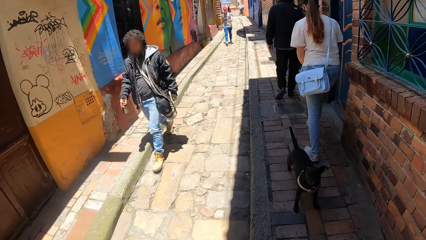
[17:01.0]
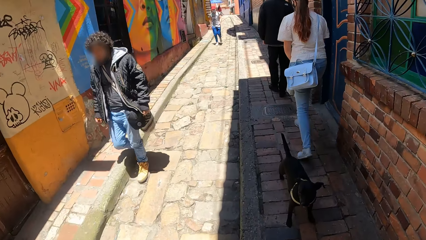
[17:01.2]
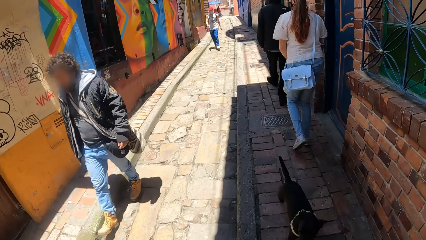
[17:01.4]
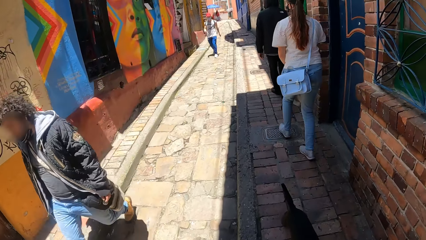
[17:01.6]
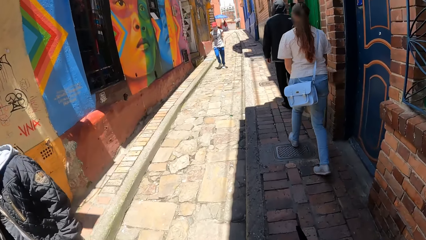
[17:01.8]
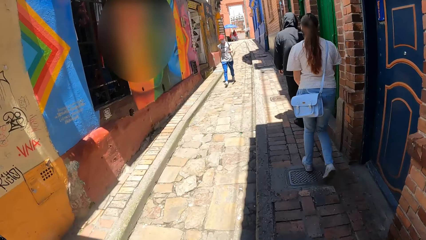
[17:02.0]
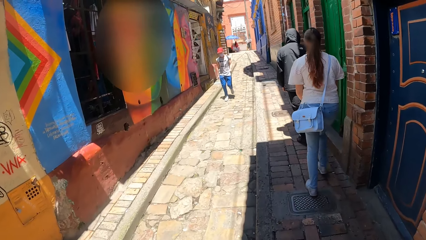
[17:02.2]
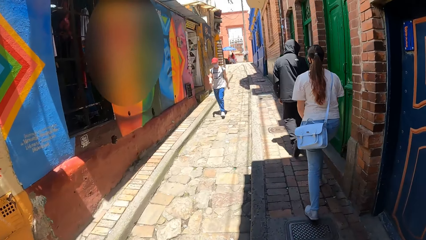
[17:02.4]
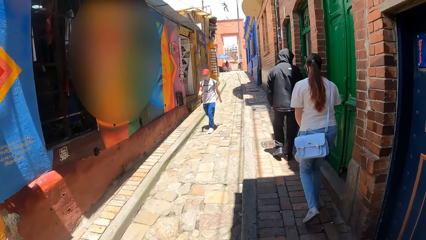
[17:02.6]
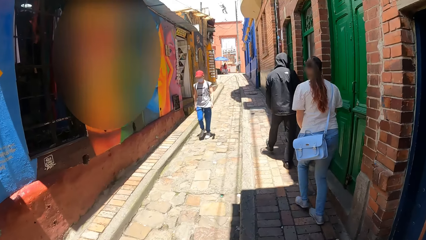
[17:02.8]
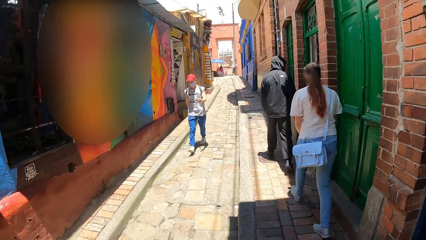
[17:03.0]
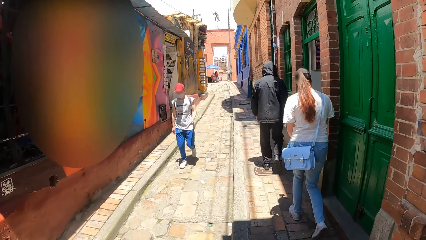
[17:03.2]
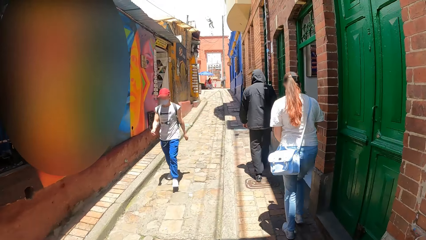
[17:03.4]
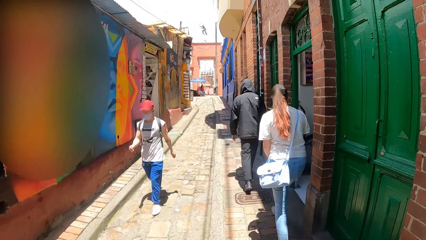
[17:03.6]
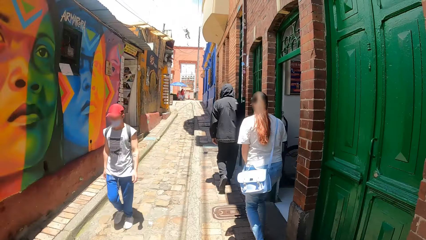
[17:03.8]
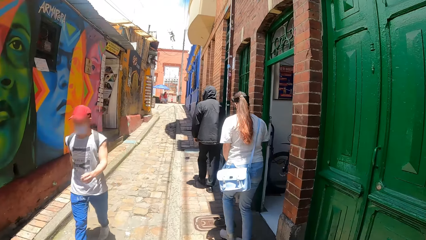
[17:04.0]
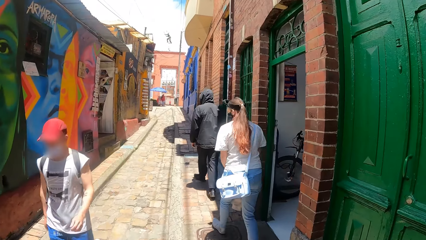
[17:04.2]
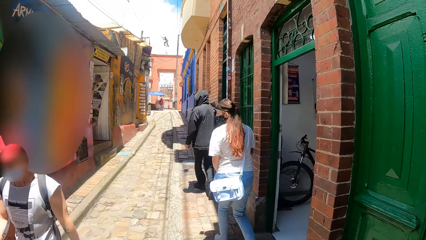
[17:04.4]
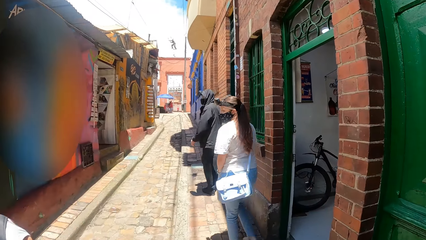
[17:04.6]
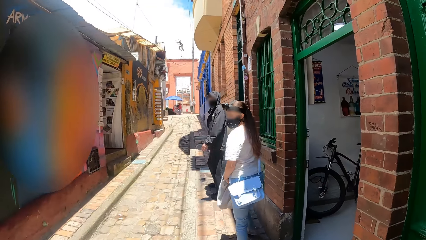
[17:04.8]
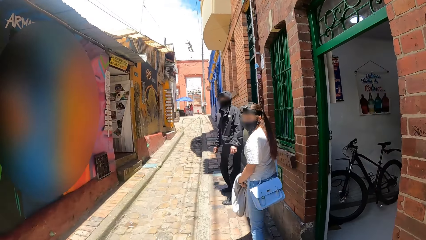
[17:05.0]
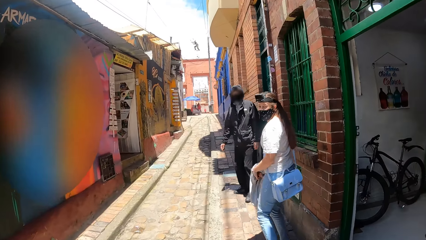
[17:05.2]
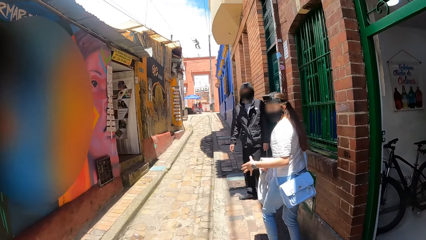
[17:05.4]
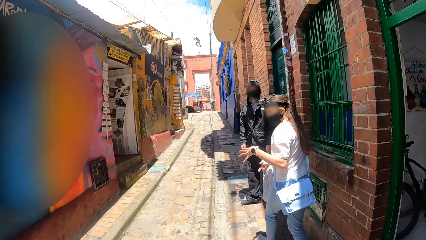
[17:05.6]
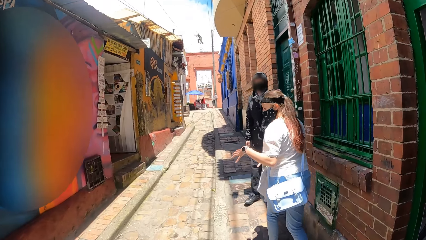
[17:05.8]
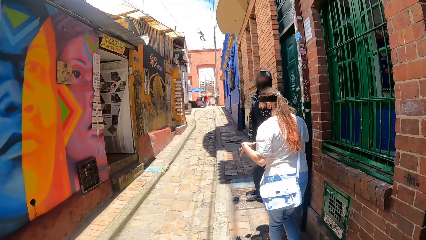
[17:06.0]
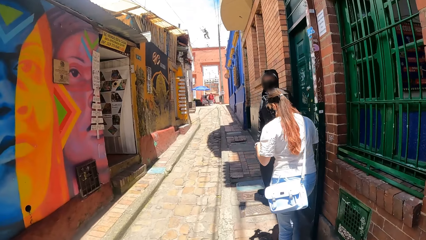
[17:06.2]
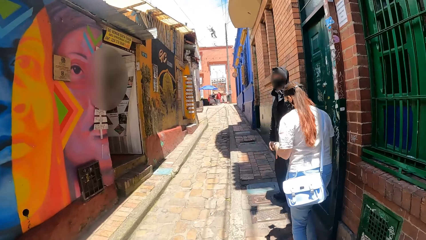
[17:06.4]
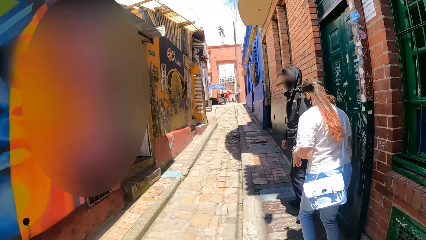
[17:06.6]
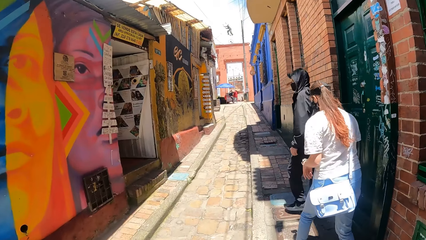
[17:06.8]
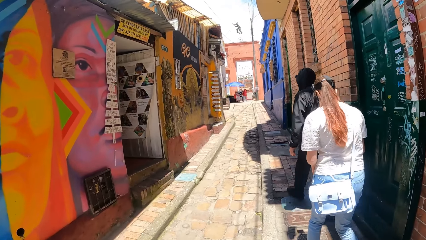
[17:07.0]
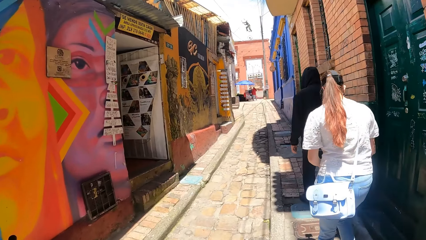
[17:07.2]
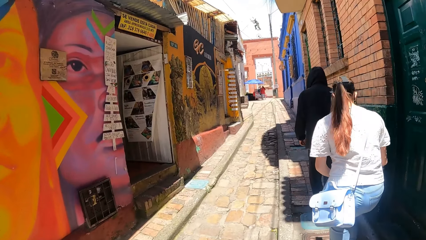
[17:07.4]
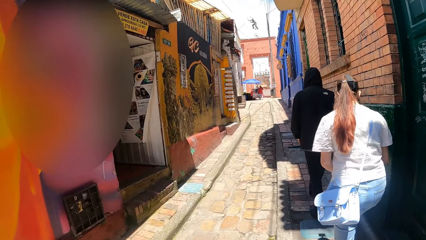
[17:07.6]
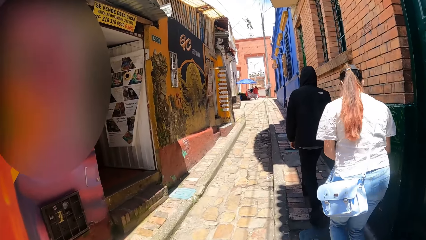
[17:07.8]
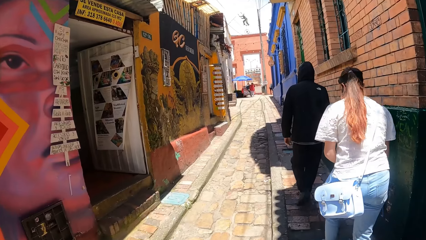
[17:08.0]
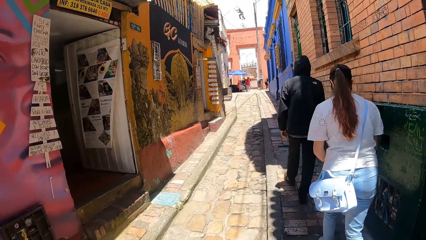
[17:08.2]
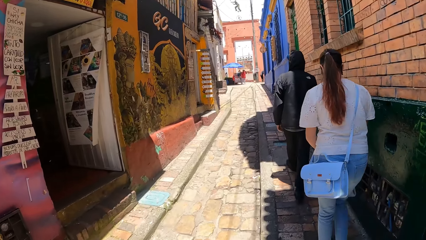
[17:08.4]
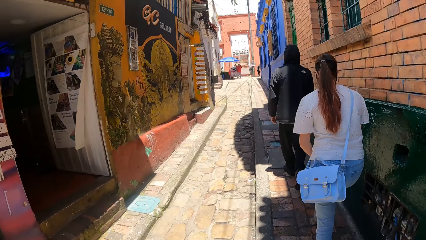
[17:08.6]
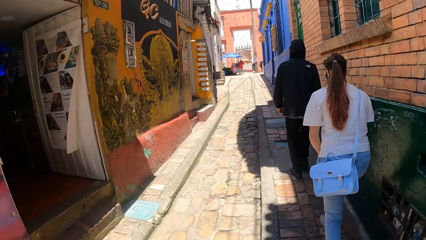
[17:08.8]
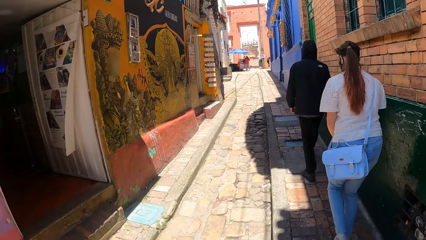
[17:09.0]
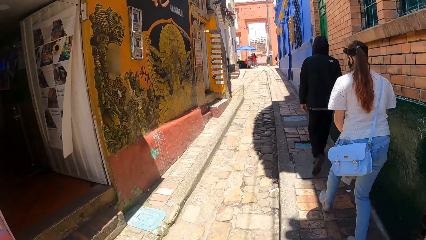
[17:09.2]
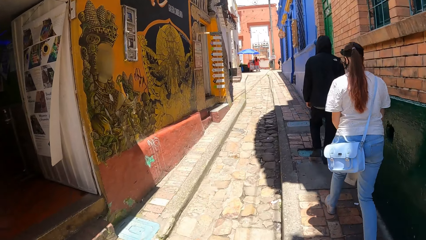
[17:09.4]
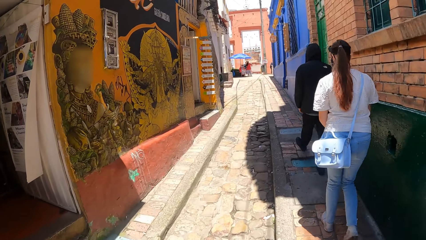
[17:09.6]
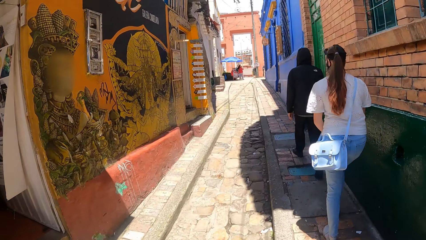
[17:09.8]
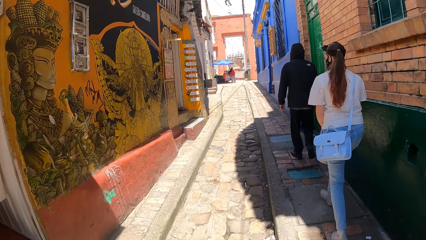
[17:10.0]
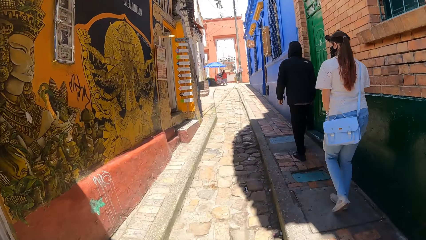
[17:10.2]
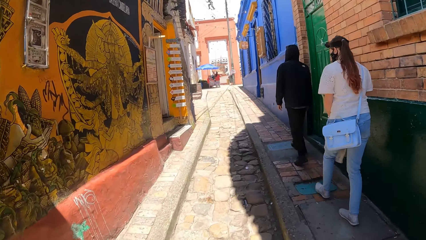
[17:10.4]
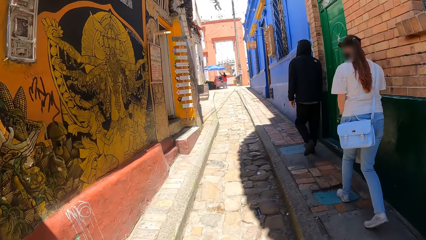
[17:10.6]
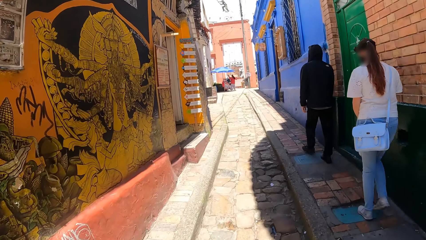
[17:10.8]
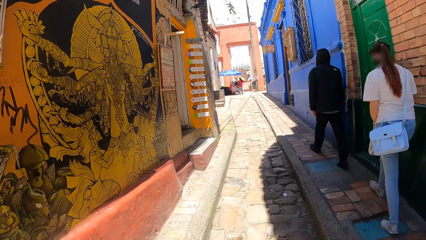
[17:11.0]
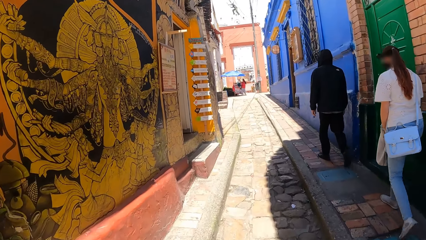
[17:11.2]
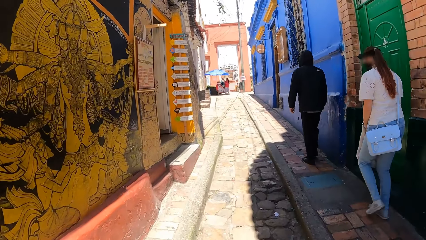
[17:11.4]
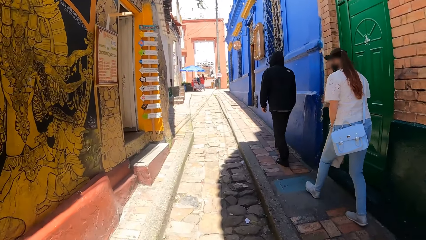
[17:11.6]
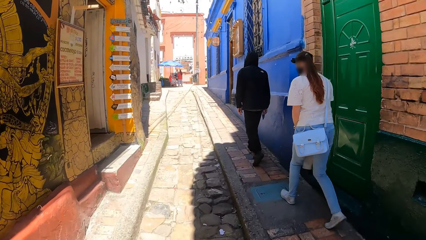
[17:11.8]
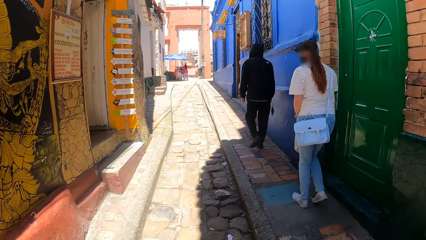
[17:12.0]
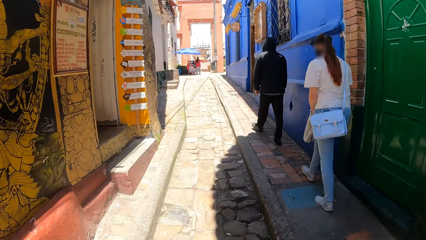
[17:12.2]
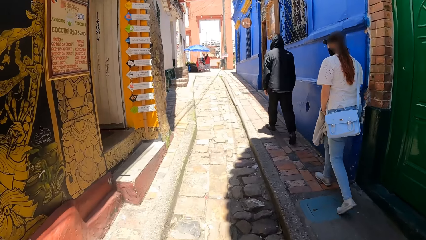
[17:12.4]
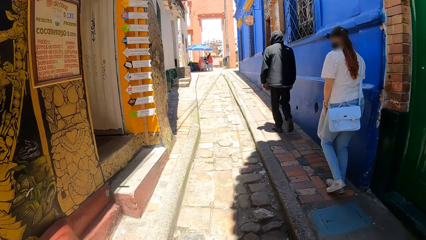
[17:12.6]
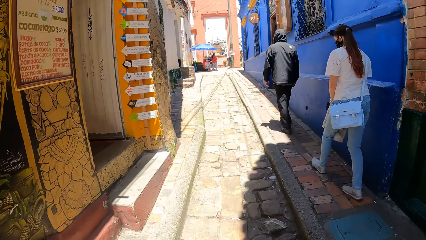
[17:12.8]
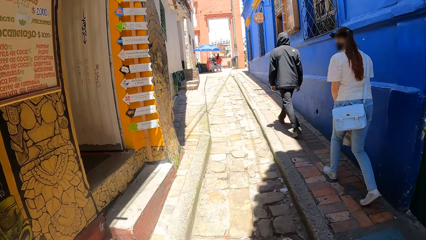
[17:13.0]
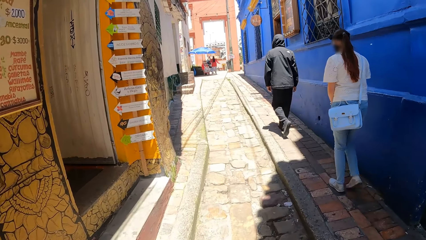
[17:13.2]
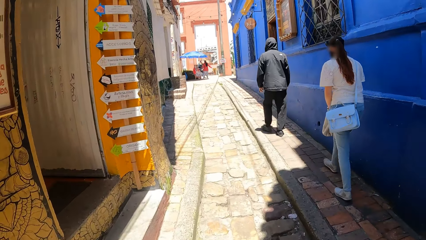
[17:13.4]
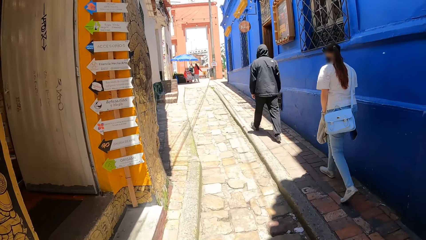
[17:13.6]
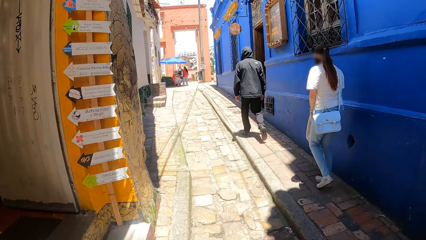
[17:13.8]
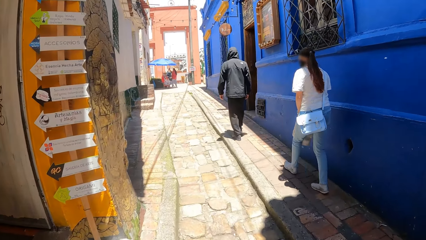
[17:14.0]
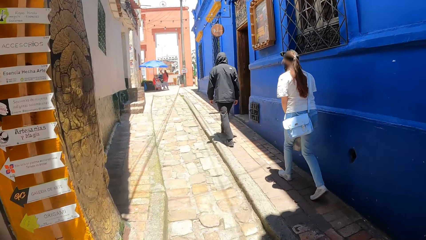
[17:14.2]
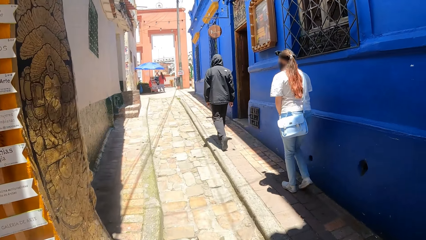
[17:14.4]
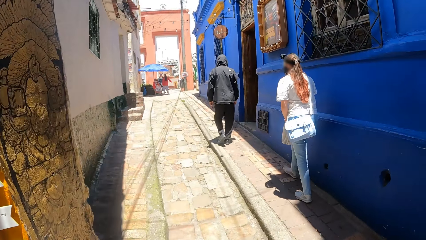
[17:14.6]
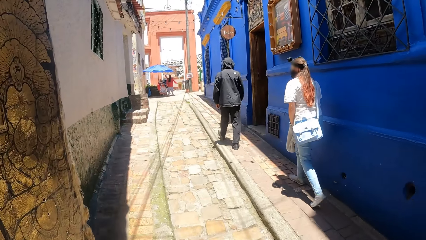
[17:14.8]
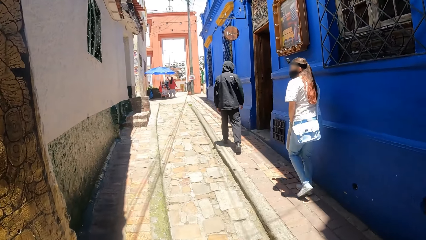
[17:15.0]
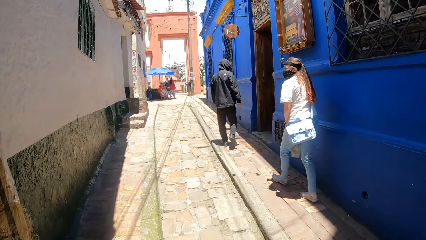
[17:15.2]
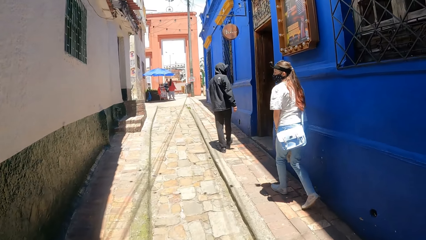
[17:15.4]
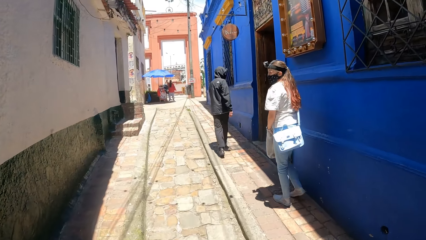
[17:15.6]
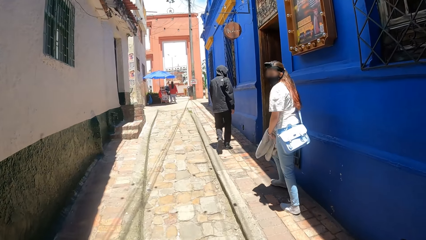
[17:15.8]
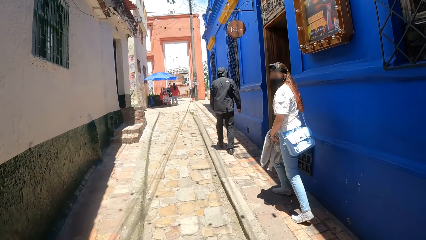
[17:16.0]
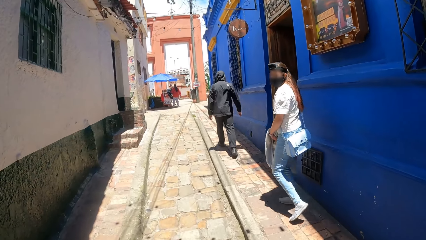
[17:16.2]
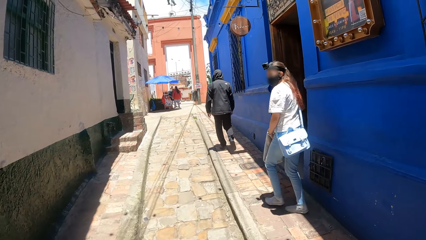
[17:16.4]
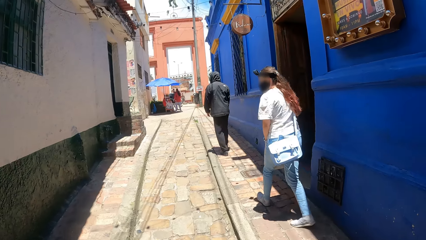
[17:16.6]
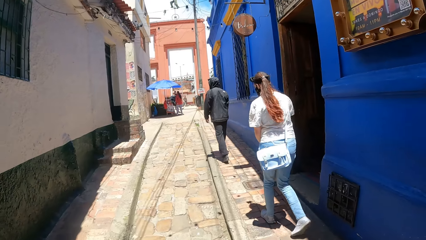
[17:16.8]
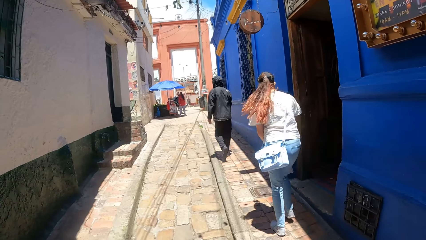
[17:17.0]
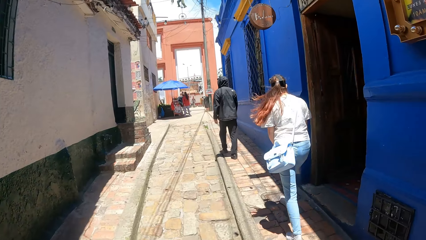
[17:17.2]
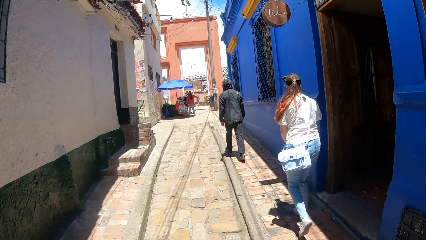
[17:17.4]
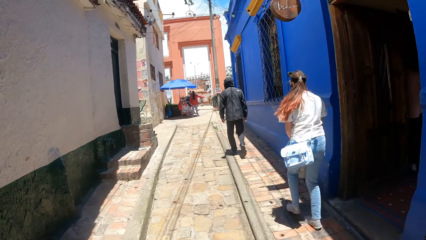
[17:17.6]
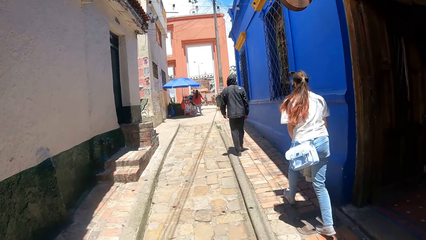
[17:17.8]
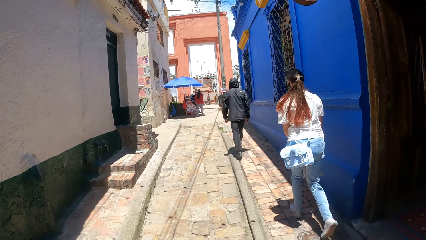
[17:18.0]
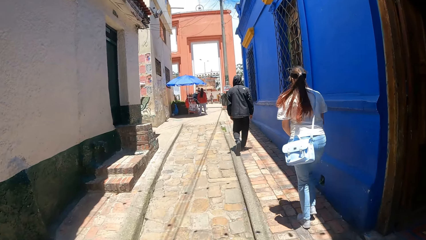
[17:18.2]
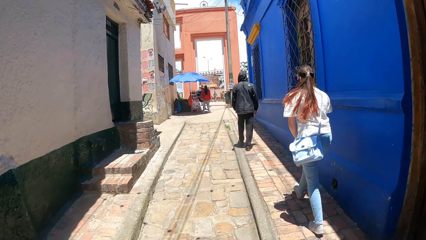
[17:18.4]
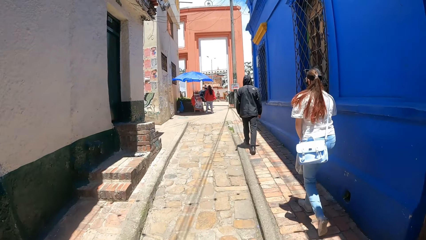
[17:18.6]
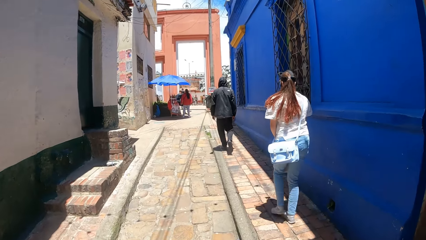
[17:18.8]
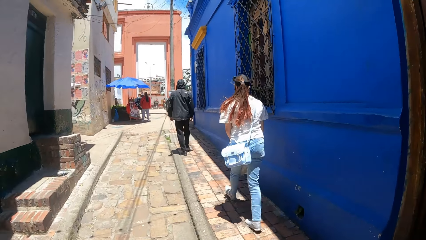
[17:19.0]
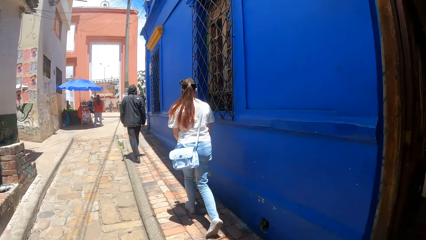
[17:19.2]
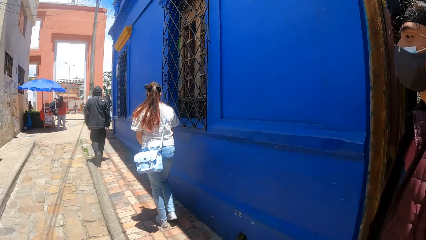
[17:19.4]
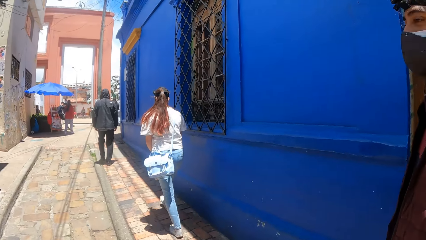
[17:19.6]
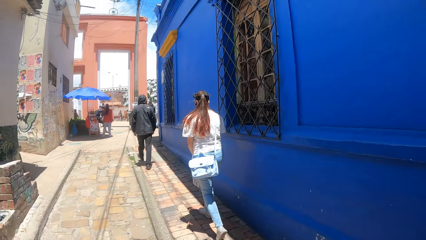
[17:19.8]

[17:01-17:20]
The camera wearer walks along the street. A person moves the hand. The camera wearer walks along the street.
